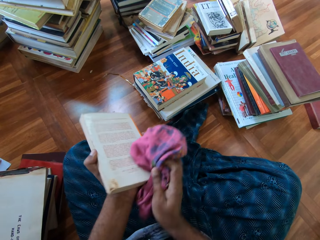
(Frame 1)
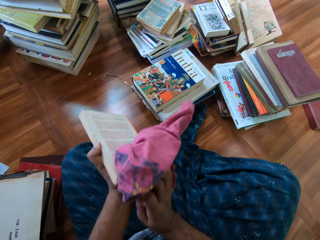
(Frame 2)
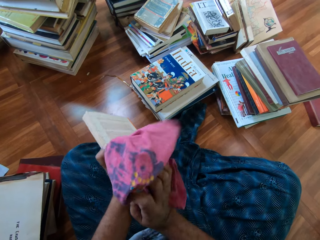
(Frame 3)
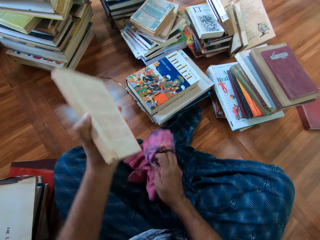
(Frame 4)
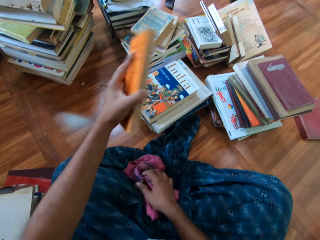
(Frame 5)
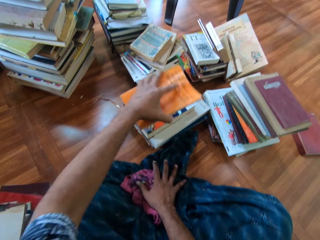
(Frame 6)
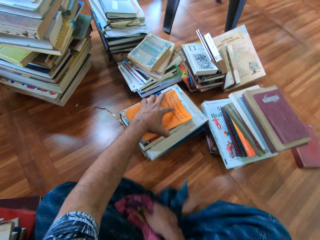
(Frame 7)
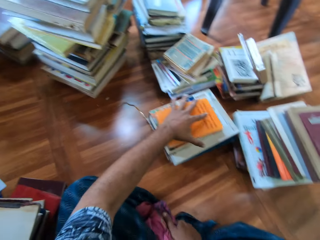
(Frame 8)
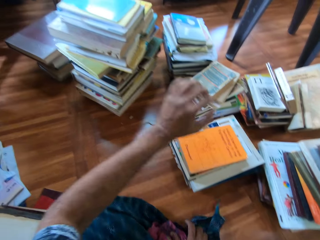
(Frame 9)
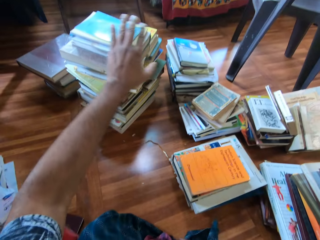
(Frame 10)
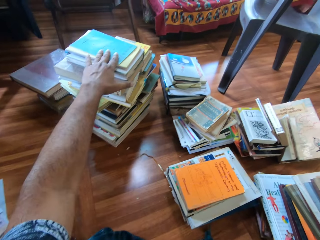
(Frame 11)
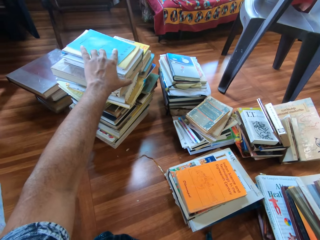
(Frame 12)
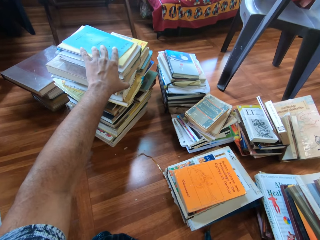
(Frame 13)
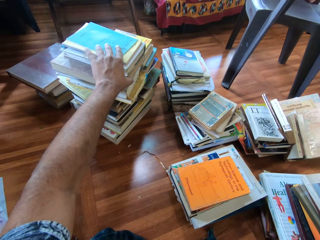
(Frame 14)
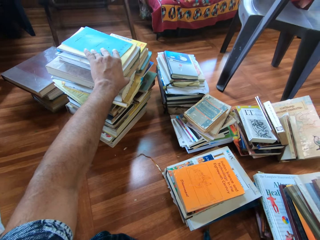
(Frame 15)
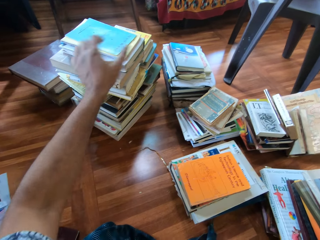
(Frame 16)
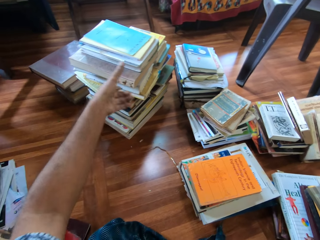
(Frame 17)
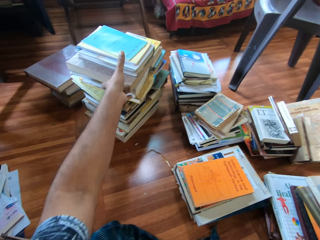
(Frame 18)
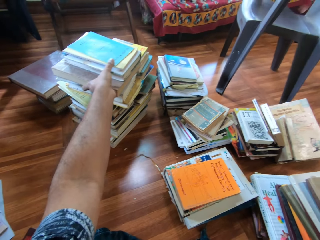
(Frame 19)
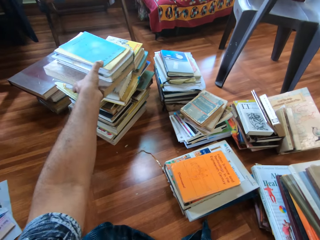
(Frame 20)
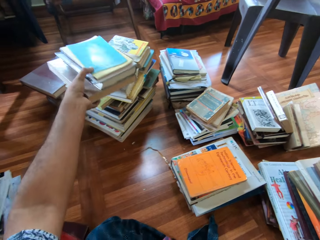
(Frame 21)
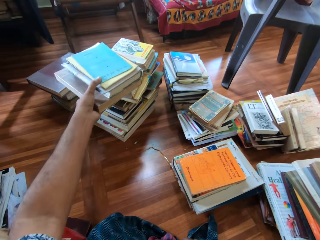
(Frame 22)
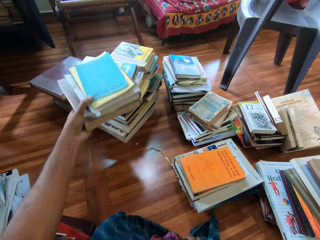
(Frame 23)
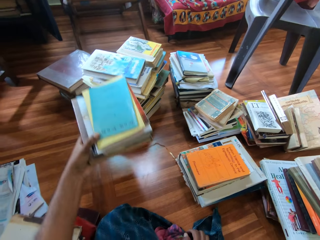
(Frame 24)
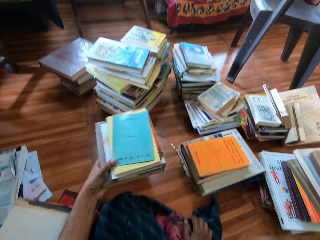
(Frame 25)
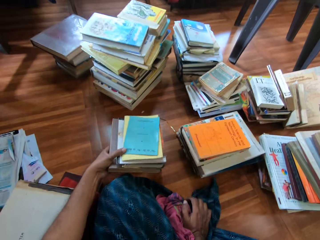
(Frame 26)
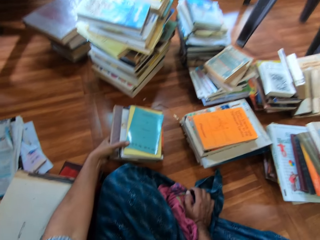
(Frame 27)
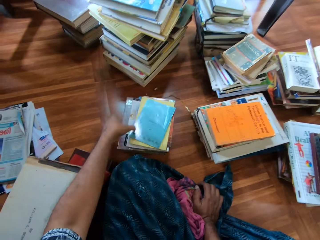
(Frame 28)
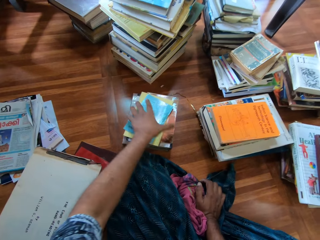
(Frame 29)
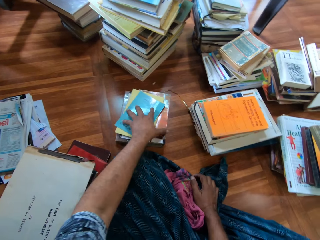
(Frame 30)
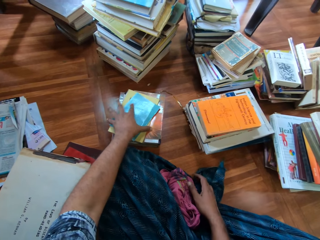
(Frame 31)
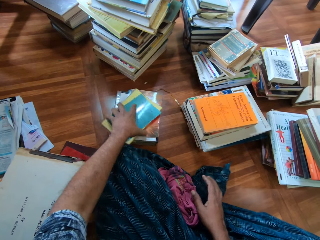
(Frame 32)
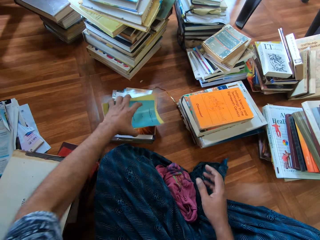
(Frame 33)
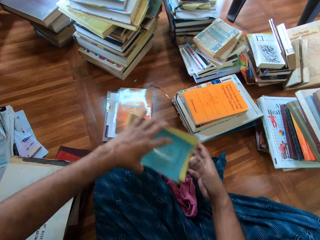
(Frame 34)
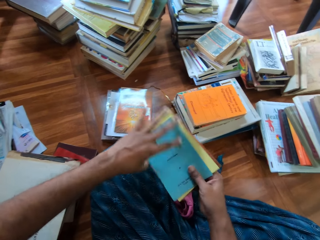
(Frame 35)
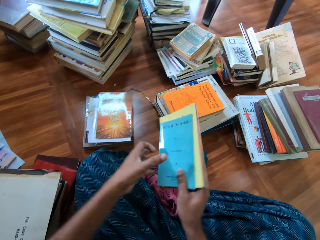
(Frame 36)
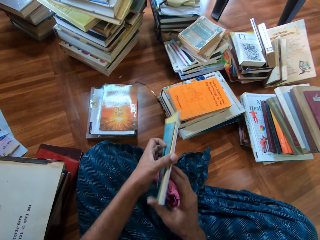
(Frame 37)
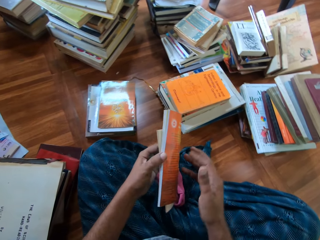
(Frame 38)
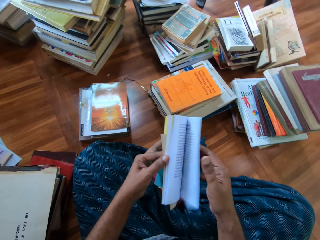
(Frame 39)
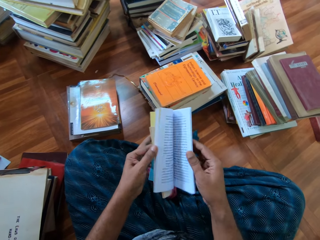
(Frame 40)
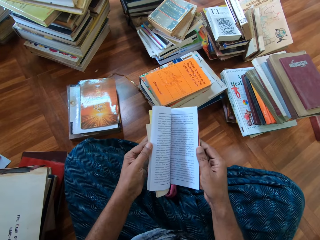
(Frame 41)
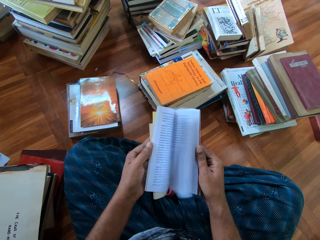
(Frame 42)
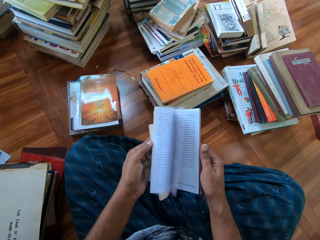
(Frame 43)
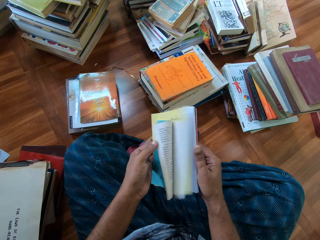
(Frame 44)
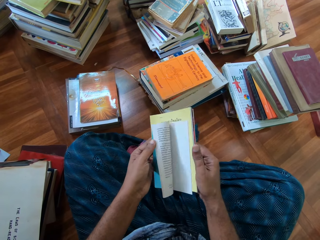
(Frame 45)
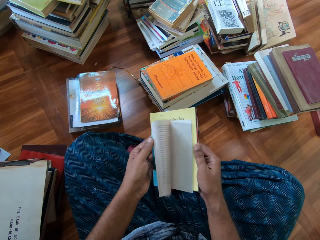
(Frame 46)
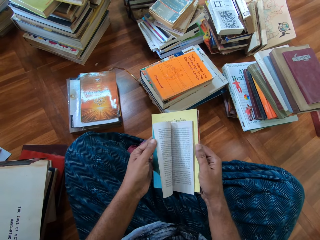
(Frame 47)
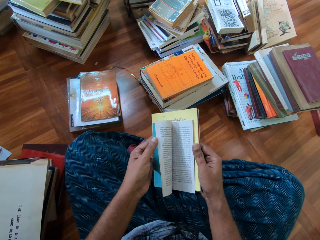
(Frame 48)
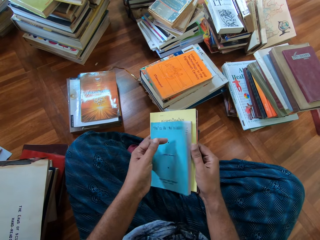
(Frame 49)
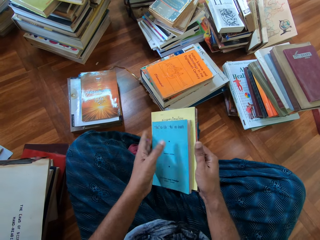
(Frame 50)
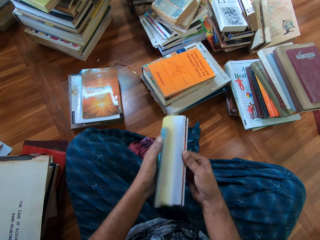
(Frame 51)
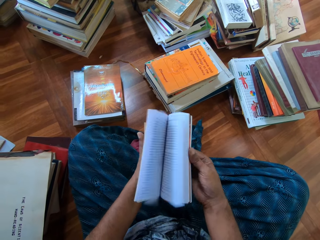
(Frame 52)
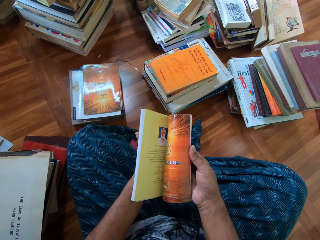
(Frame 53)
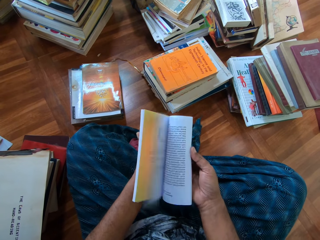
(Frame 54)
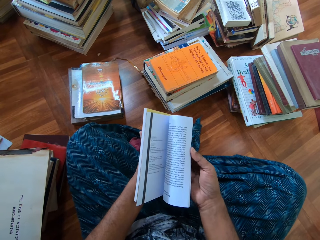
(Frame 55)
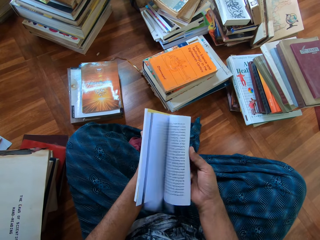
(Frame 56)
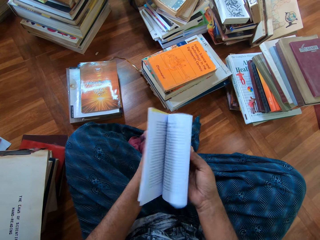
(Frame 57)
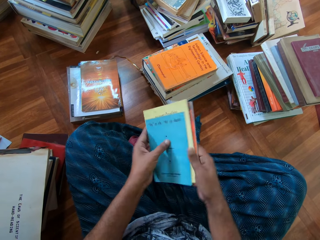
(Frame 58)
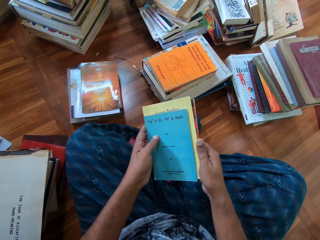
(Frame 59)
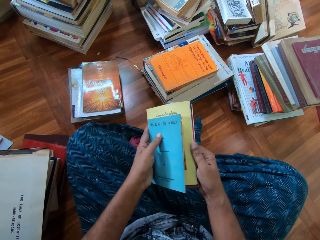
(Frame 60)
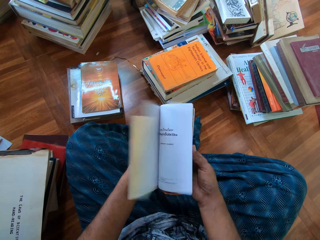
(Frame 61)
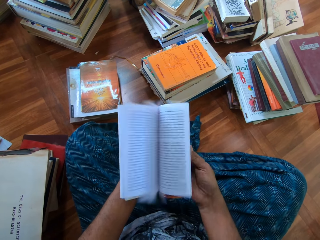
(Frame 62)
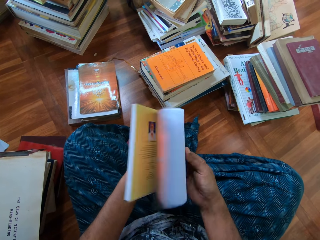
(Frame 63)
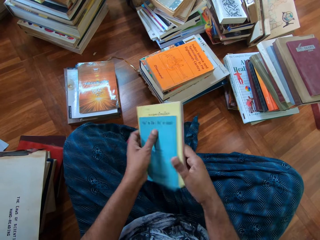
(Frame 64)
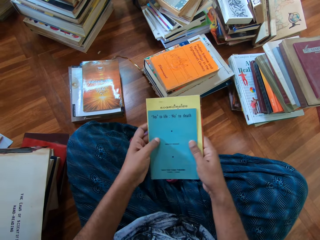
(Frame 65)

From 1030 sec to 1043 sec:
The camera wearer puts the towel on the skirt. He drops the book on the book with his left hand. He picks up books from the pile of books with his left hand. He drops the books on the floor with his left hand. He picks up a book from the books on the ground with his left hand. He holds the book with his right hand. He flips through the book with his left hand. He flips through the book with his right hand.

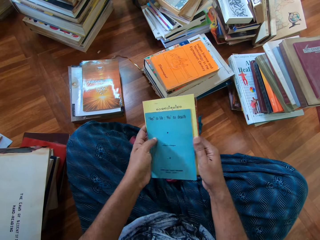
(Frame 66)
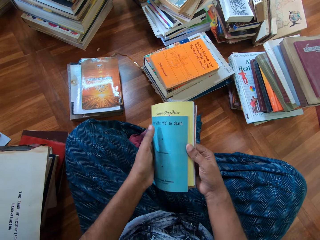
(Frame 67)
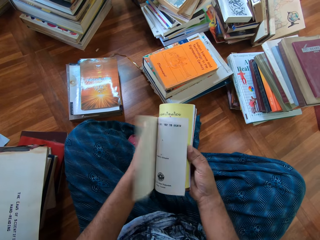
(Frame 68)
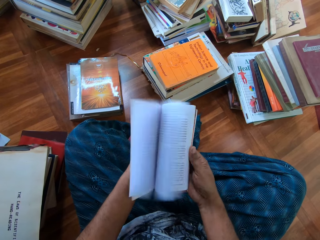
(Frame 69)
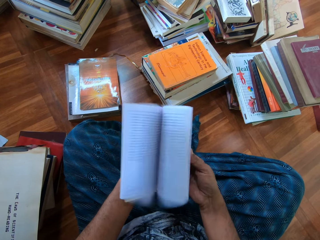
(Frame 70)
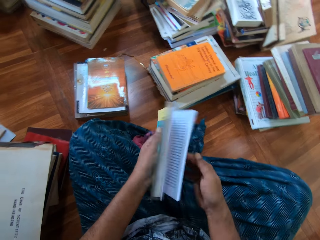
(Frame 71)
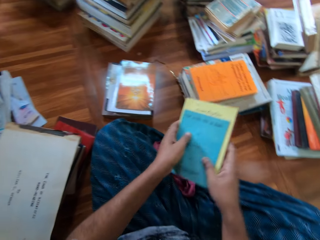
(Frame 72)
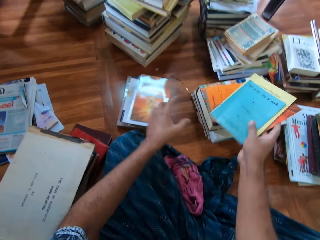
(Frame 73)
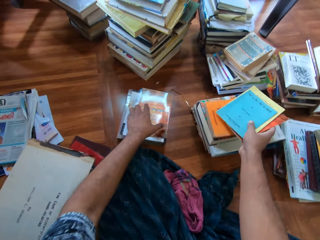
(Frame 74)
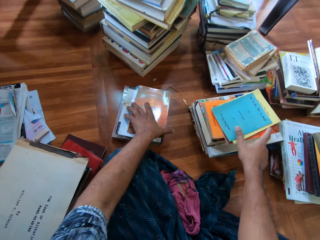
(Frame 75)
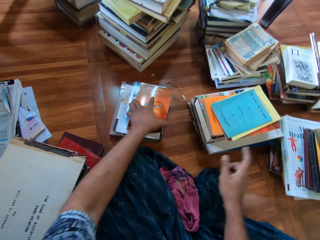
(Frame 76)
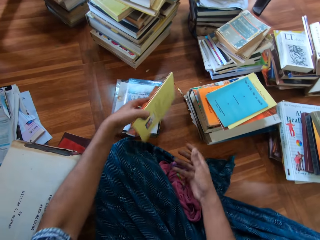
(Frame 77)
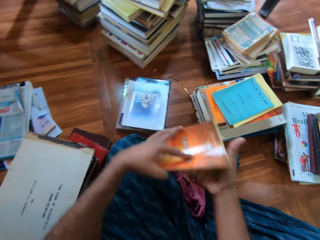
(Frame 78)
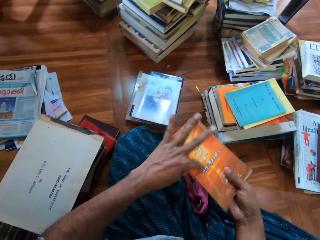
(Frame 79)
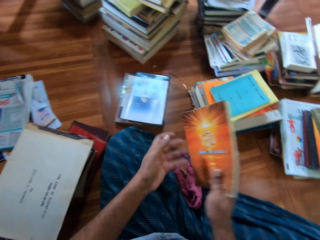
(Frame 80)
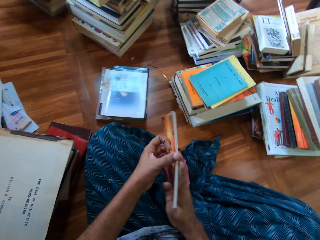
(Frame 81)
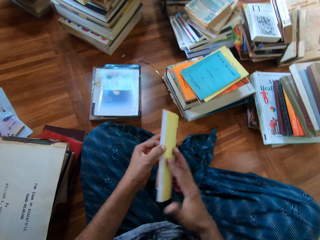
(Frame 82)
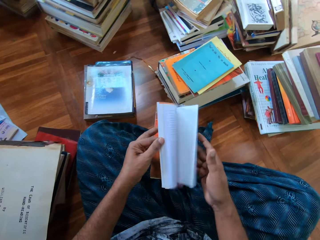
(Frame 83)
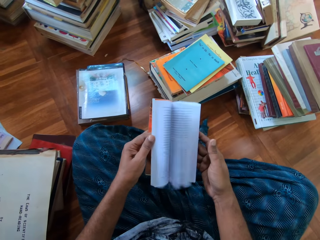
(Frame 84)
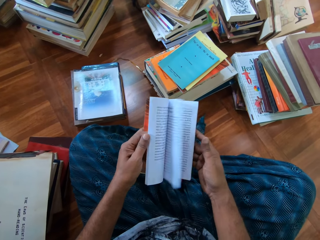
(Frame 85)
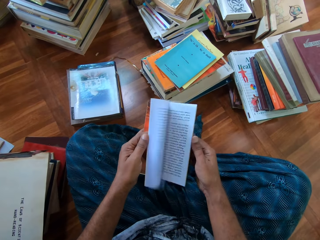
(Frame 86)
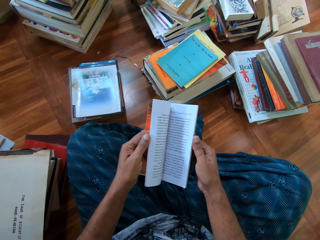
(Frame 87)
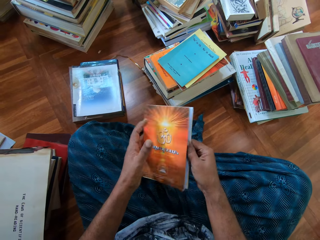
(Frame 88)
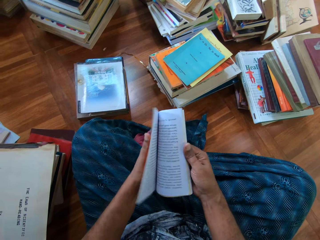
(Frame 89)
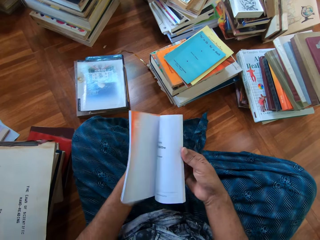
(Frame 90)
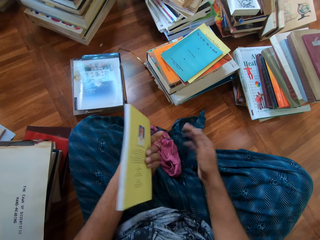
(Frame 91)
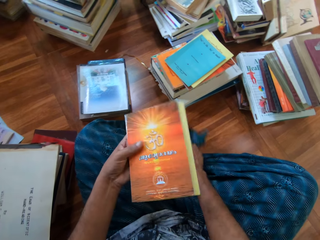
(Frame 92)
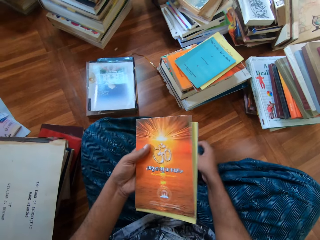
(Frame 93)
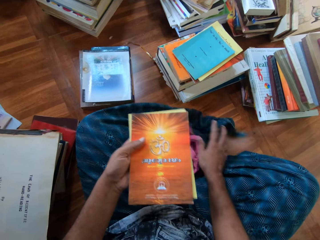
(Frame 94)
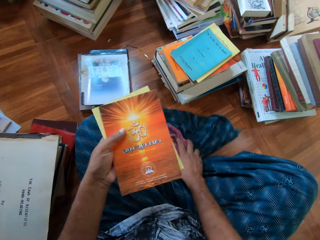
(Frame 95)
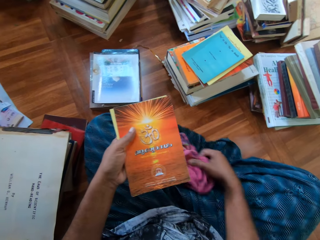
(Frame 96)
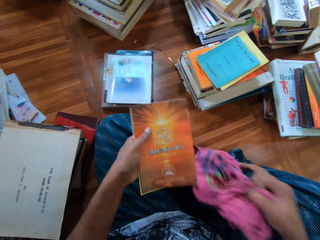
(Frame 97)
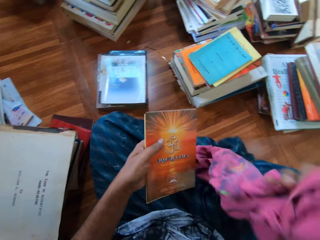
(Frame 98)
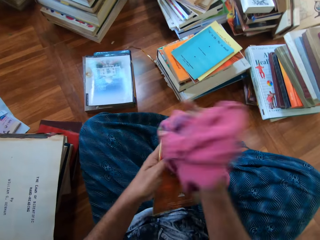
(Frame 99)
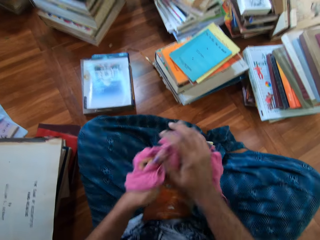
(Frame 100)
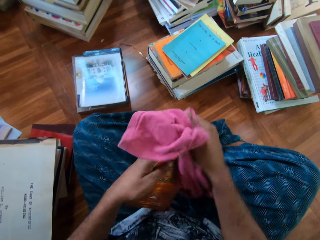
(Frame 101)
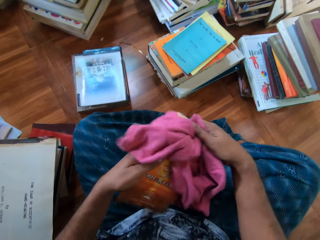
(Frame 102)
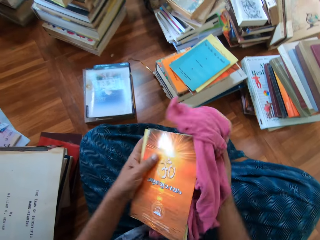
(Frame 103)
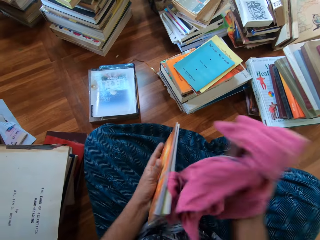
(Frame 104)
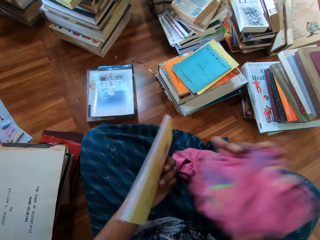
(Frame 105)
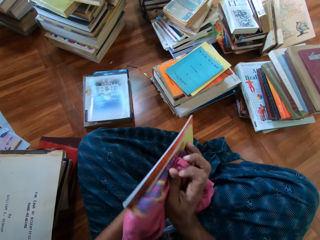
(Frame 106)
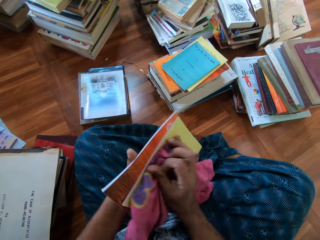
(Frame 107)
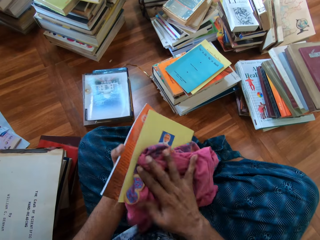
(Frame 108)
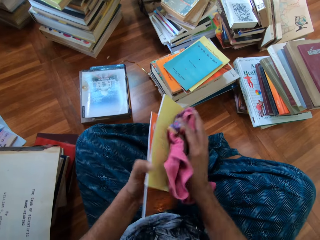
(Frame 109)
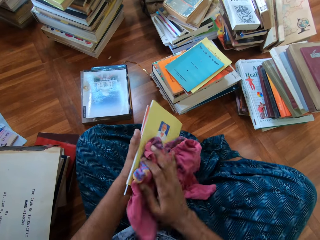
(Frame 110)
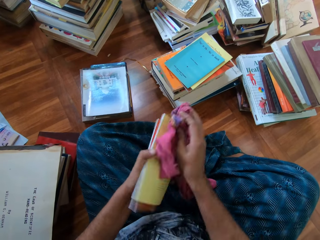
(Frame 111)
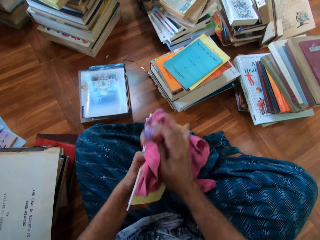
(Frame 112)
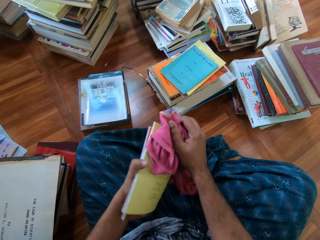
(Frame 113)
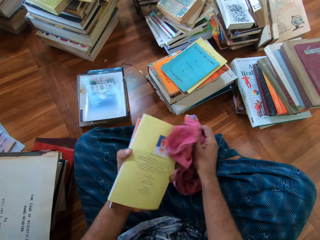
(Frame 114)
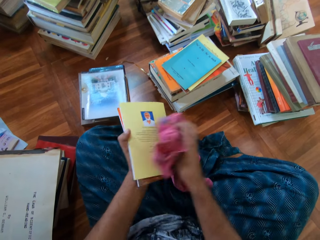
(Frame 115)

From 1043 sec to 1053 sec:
The camera wearer drops the book on the books with his right hand. He picks up books from the pile of books with his left hand. He holds the book with his right hand. He flips through the book with his left hand. He flips through the book with his right hand. He picks up the rag on the floor with his right hand. He cleans the book with the rag in his right hand.
